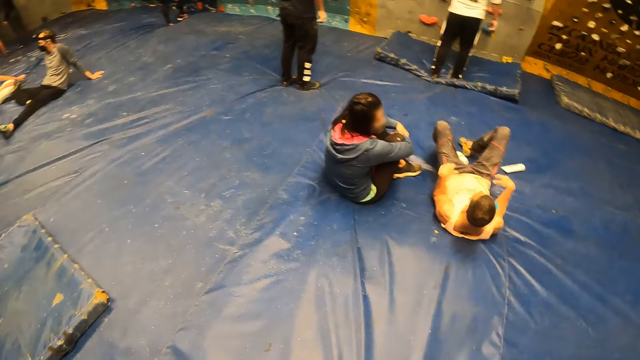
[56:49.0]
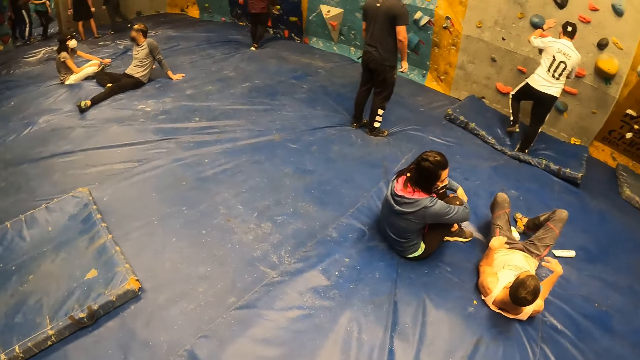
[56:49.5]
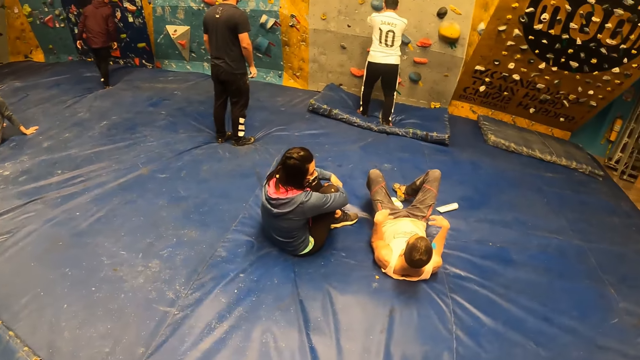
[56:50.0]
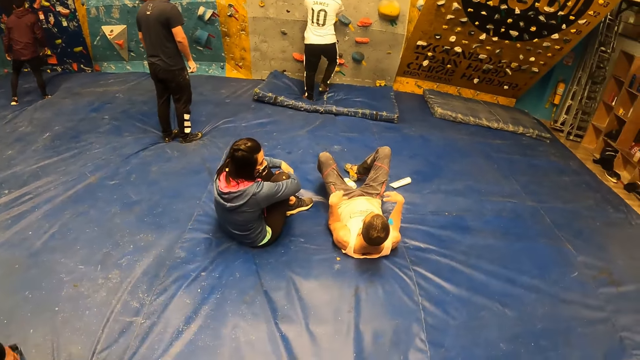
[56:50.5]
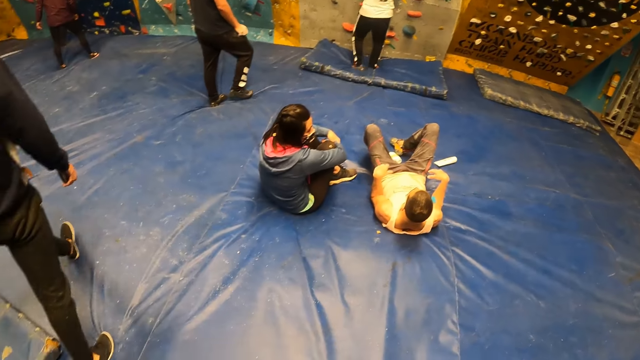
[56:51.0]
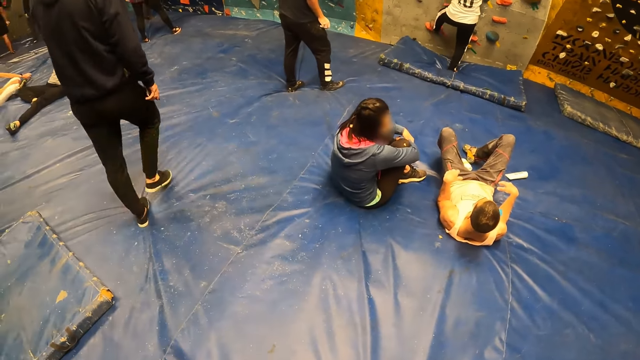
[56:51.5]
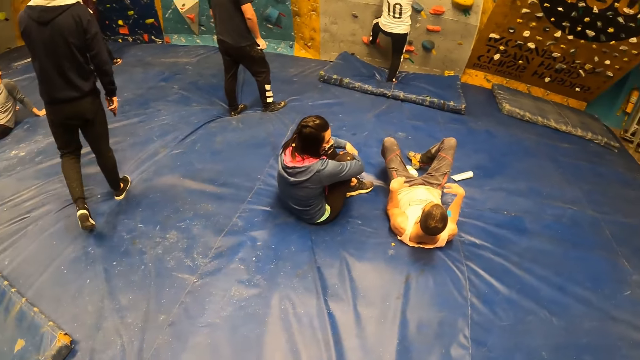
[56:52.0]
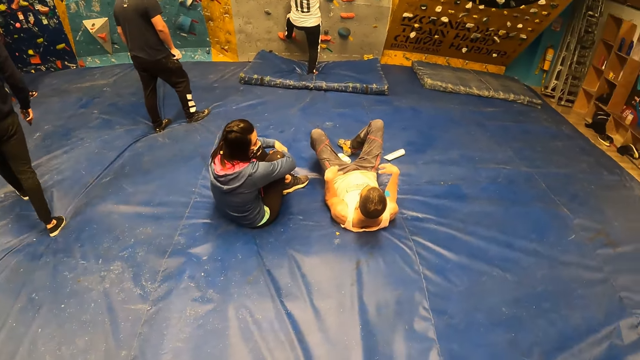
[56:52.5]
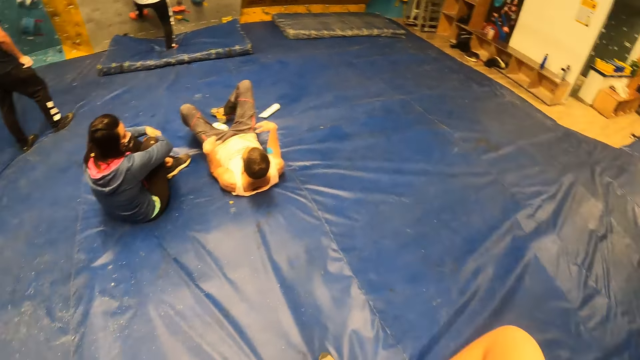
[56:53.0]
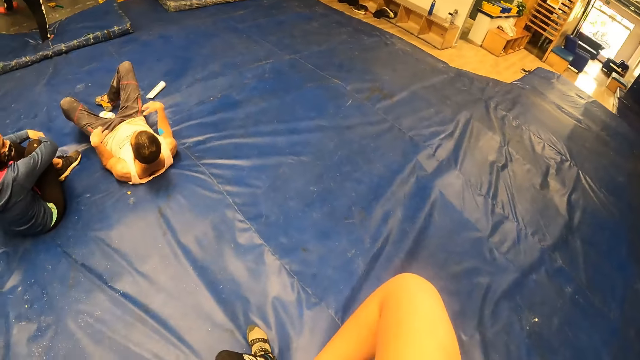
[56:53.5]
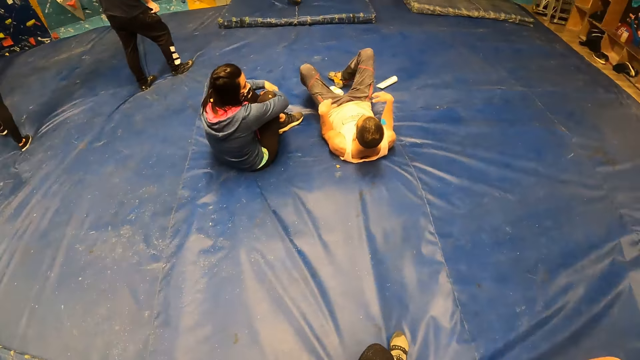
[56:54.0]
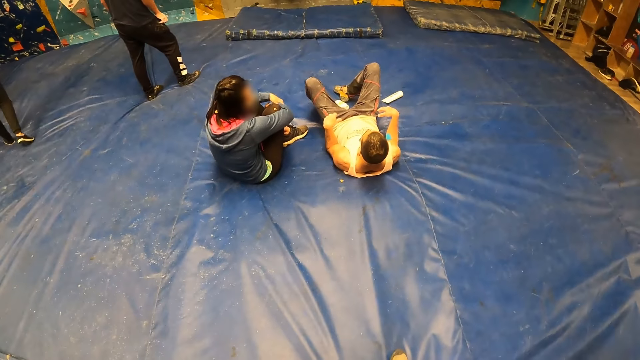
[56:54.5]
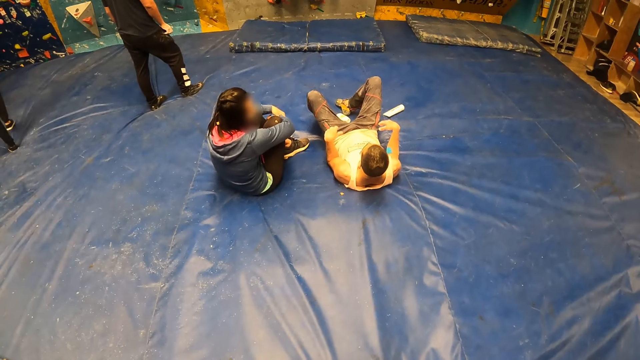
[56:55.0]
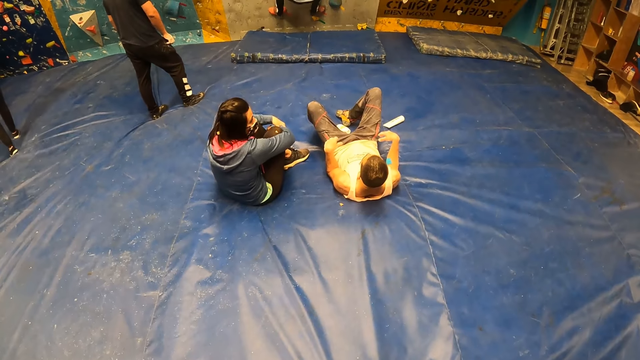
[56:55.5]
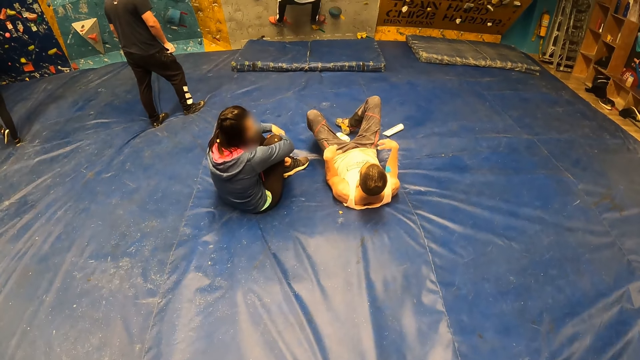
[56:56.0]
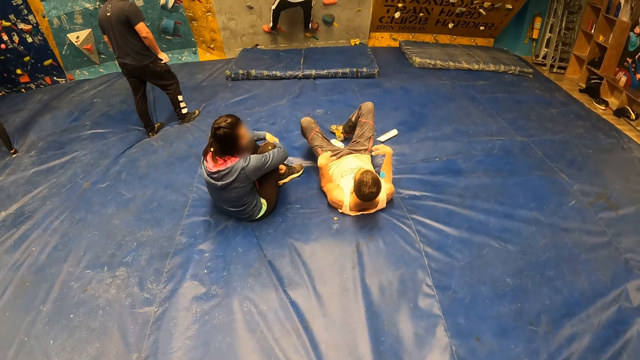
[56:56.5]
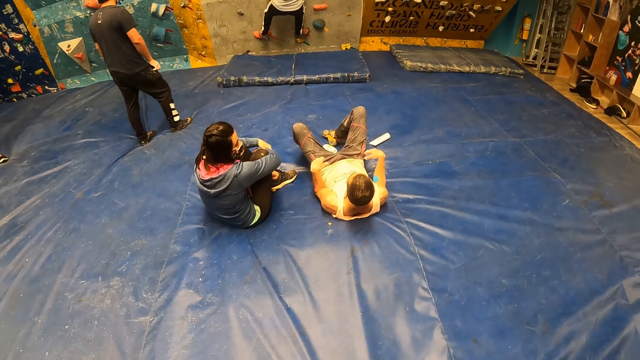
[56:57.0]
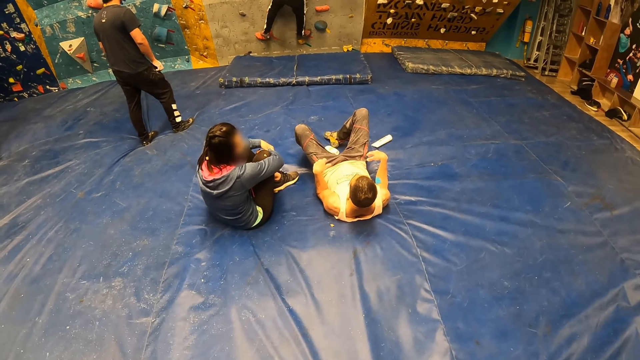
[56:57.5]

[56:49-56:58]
The man adjusts a camera on his head with his left hand. The man climbs up the bouldering wall with both hands.

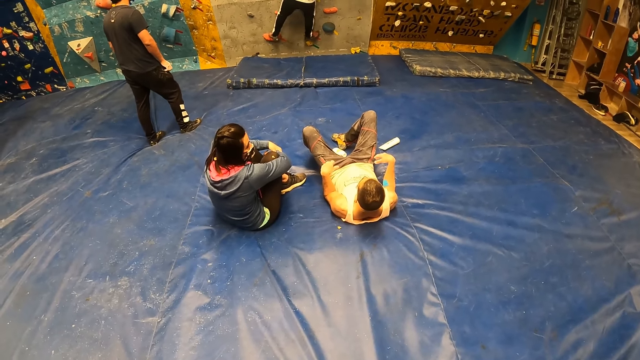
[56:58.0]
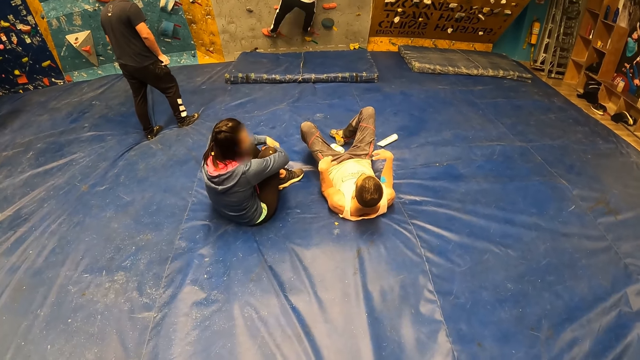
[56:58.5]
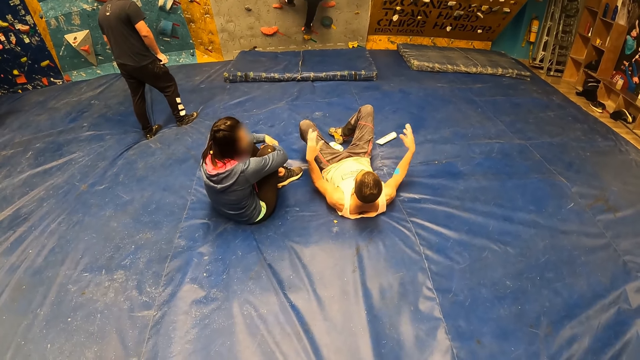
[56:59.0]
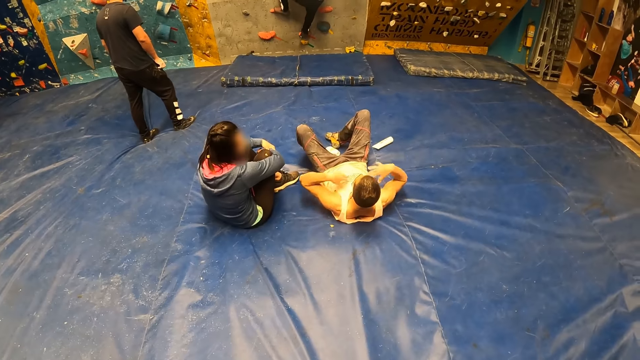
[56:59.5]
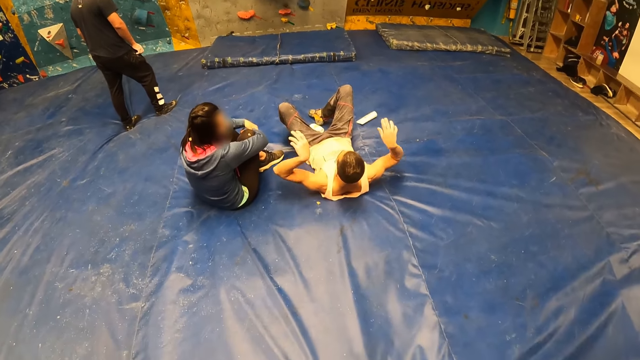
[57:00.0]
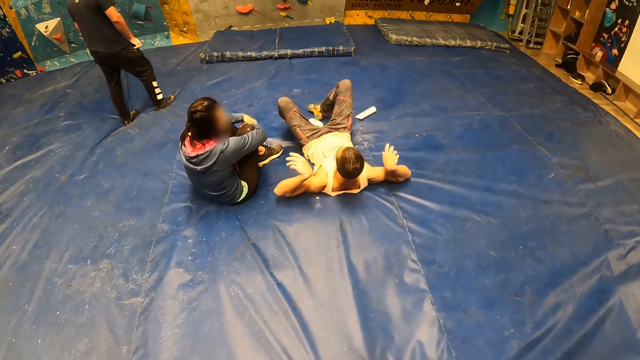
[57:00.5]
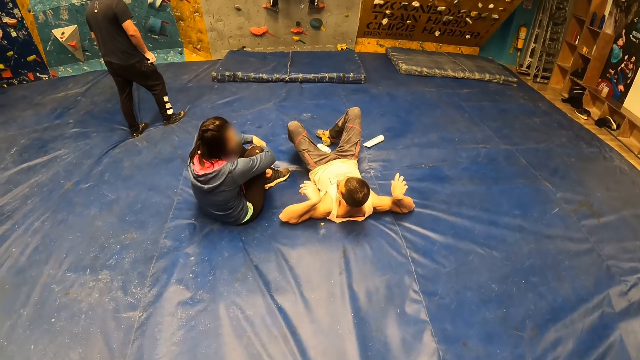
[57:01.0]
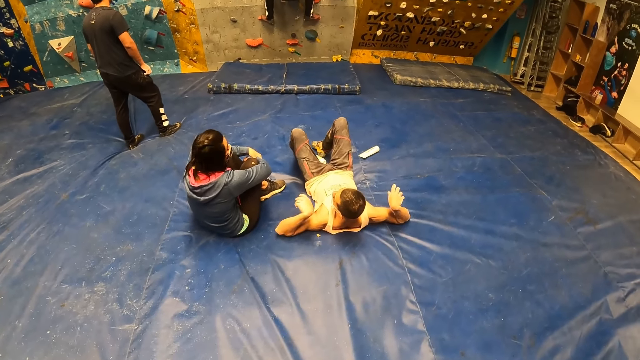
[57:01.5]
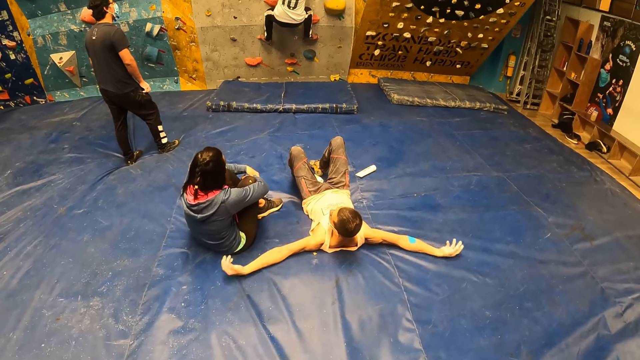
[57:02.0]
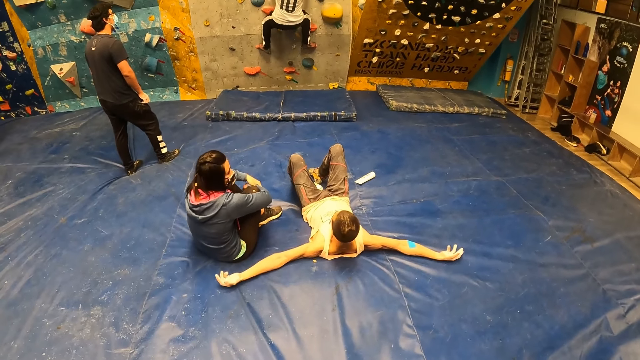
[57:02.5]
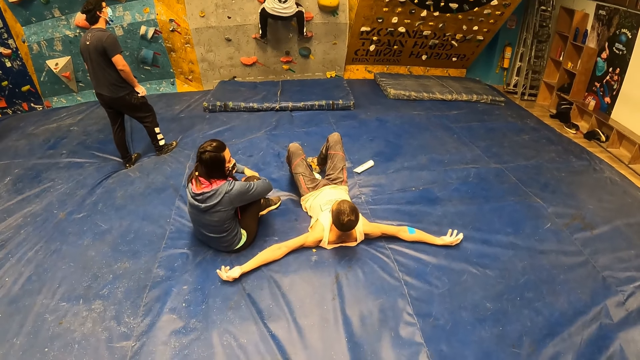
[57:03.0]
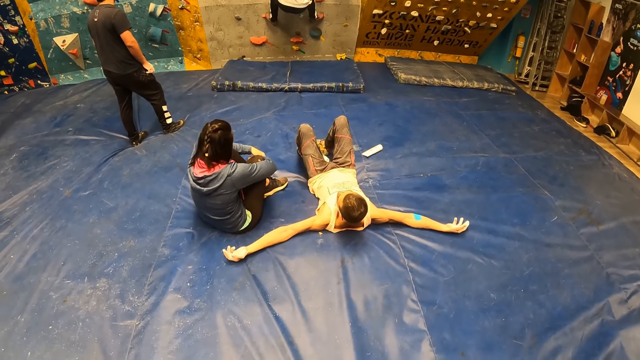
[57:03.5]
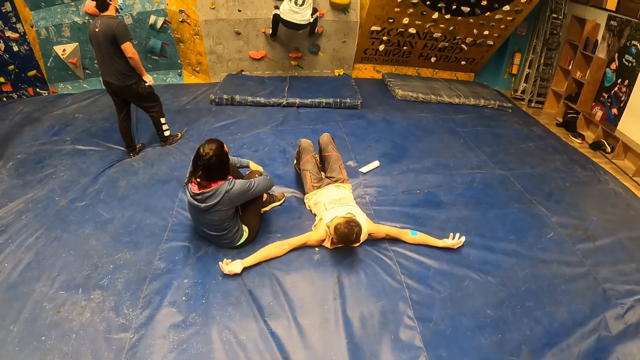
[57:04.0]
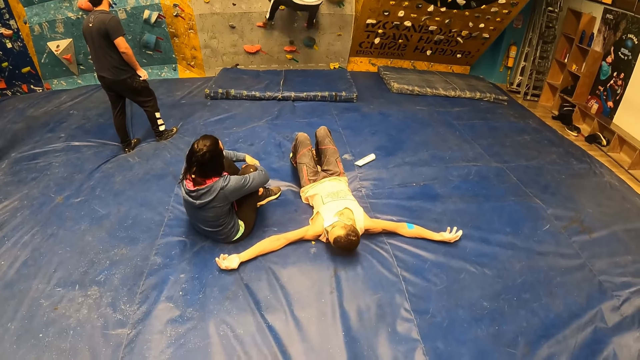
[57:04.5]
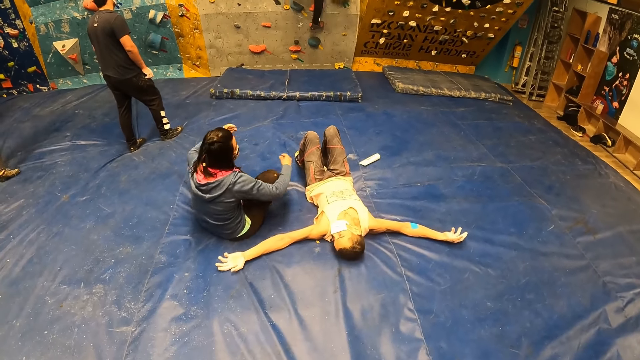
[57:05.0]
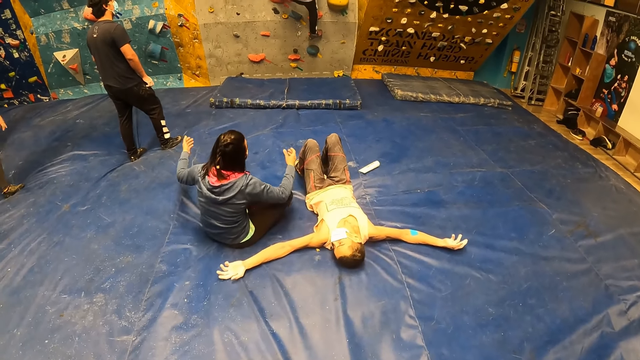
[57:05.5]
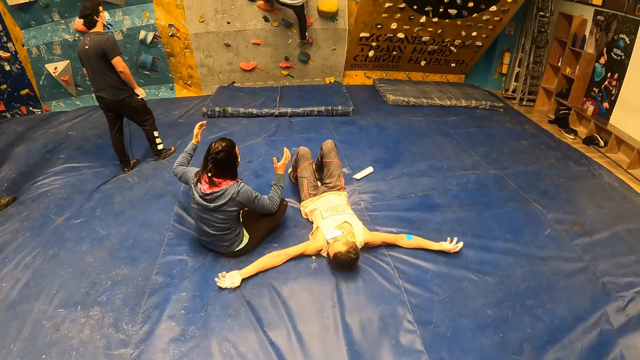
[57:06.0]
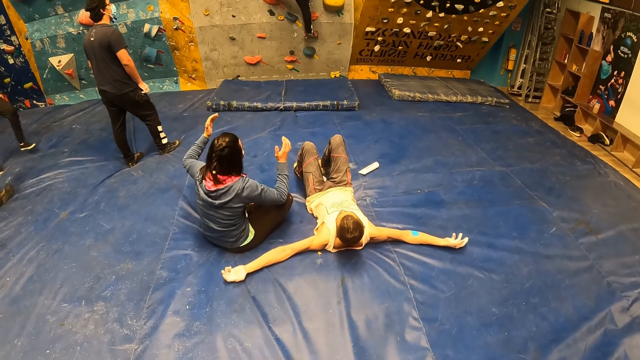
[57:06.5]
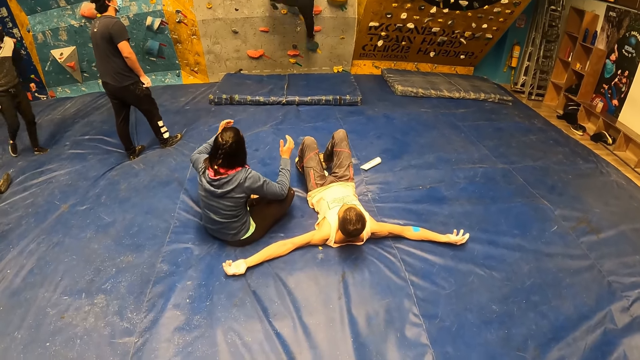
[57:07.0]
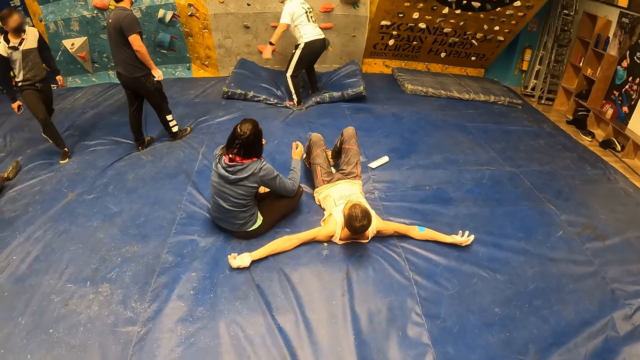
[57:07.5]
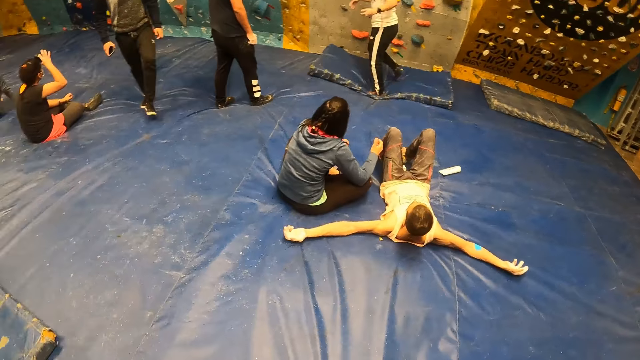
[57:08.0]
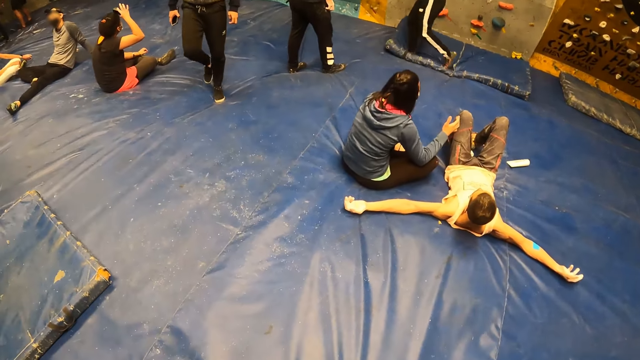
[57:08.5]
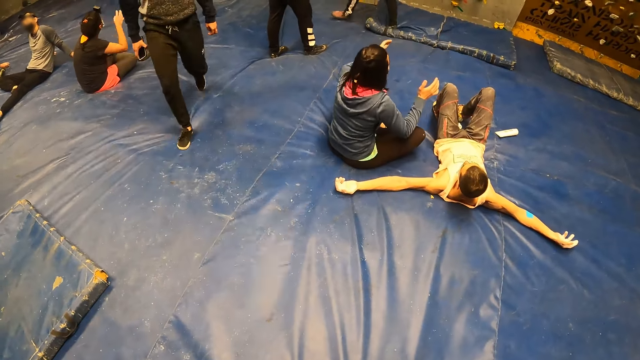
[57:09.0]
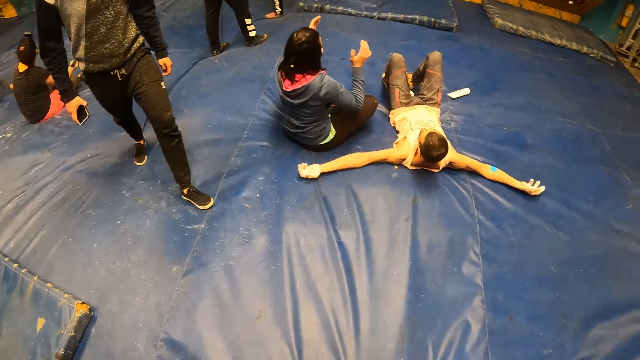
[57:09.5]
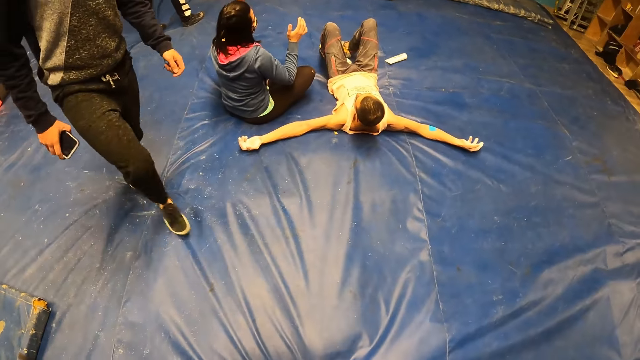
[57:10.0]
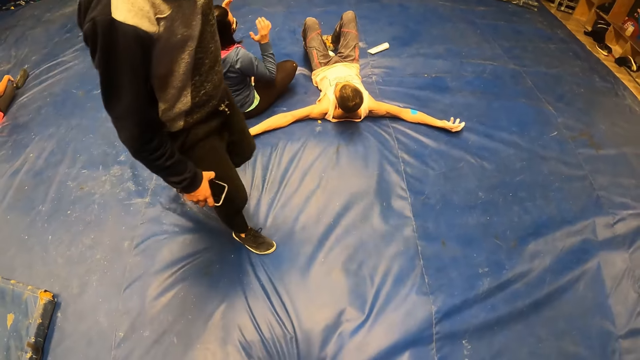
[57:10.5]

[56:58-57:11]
A man sits on the cushion. He moves his hands on the cushion and spreads his hands on the cushion. A woman gestures with both hands. A lady sits beside the man. Another man jumps on the bed or cushion on the floor from the bouldering wall. The other man gestures with both hands.
